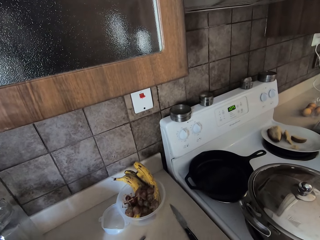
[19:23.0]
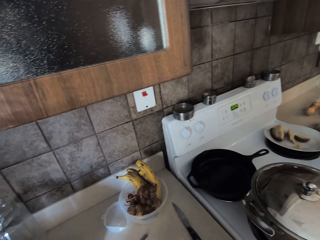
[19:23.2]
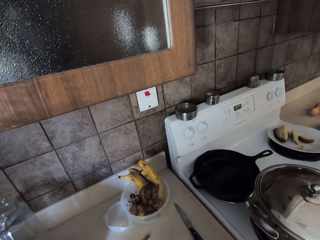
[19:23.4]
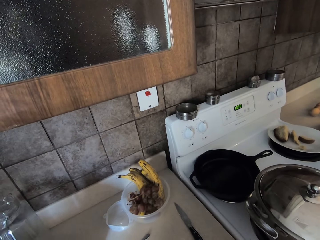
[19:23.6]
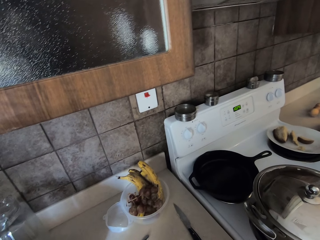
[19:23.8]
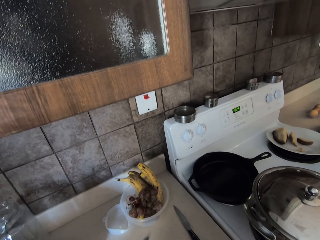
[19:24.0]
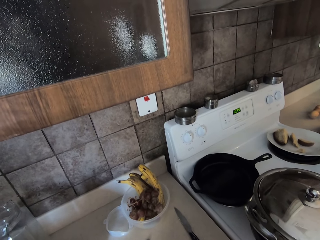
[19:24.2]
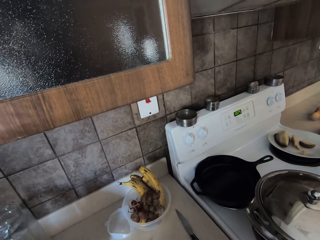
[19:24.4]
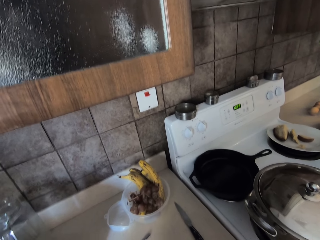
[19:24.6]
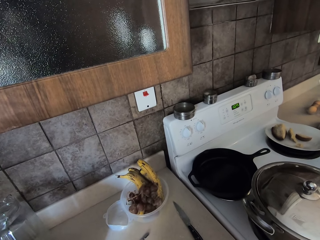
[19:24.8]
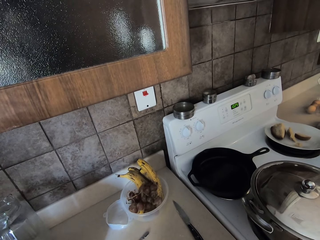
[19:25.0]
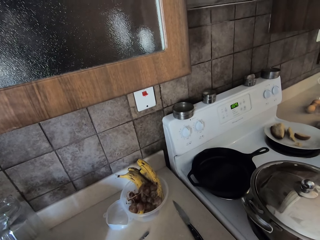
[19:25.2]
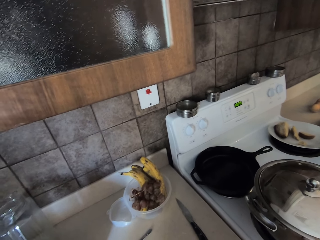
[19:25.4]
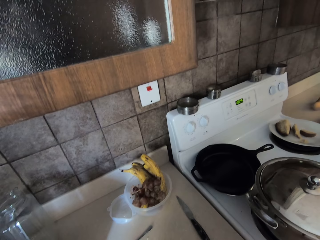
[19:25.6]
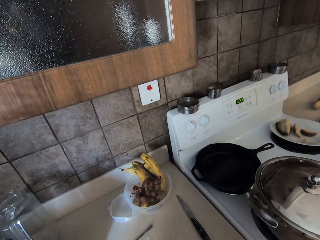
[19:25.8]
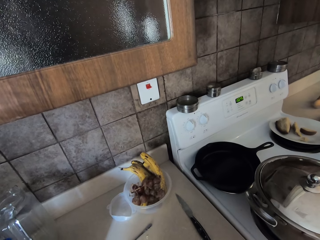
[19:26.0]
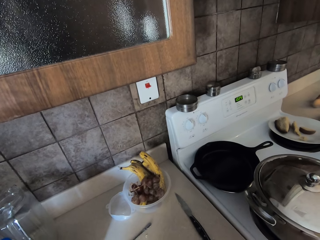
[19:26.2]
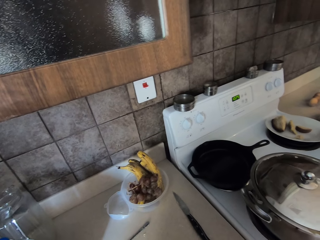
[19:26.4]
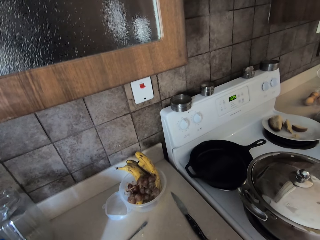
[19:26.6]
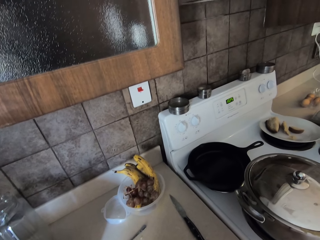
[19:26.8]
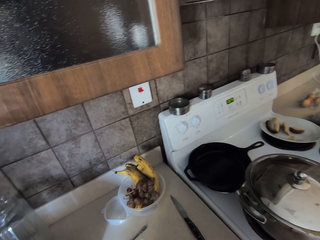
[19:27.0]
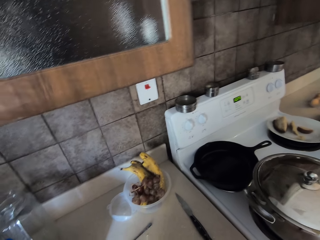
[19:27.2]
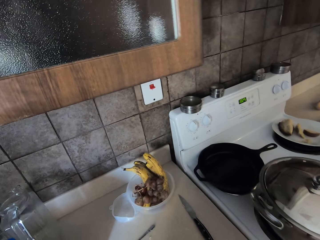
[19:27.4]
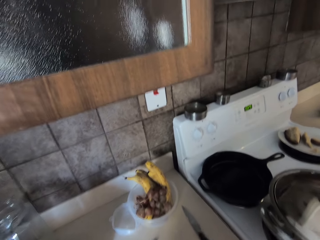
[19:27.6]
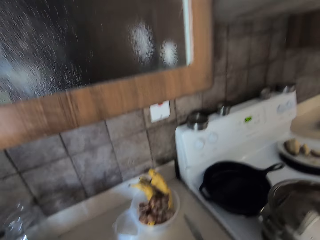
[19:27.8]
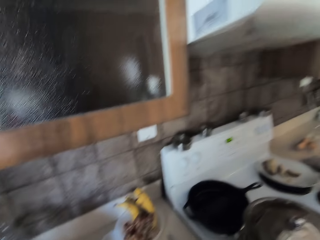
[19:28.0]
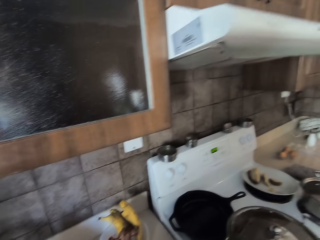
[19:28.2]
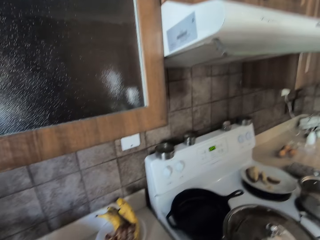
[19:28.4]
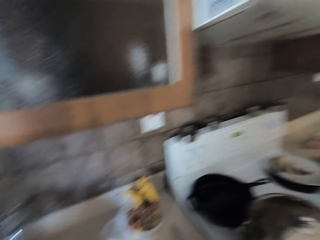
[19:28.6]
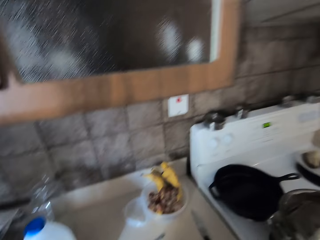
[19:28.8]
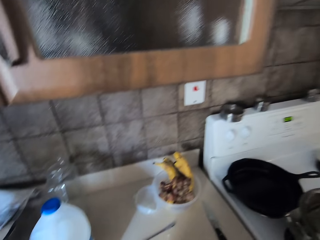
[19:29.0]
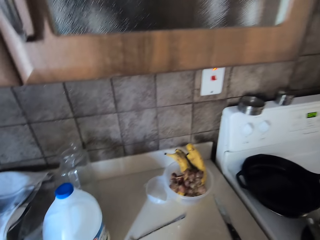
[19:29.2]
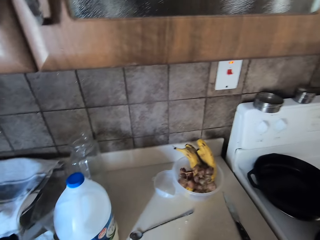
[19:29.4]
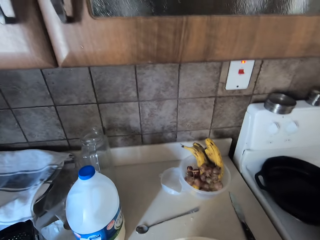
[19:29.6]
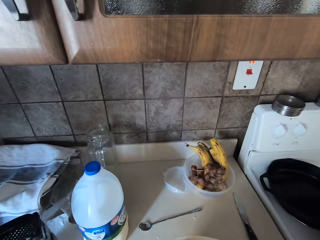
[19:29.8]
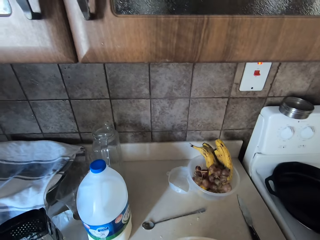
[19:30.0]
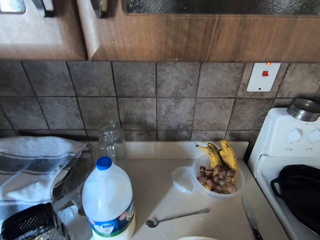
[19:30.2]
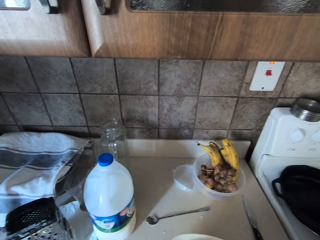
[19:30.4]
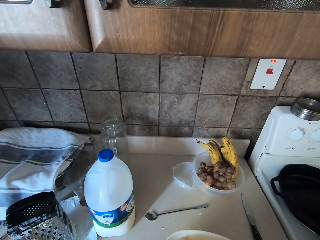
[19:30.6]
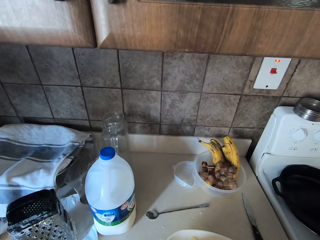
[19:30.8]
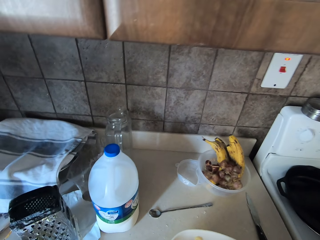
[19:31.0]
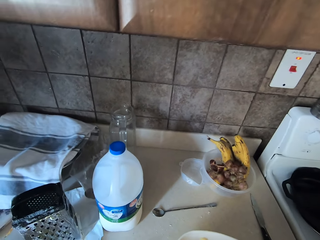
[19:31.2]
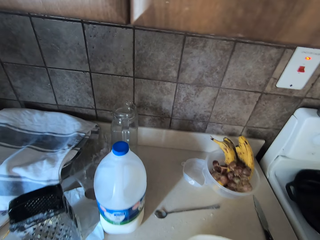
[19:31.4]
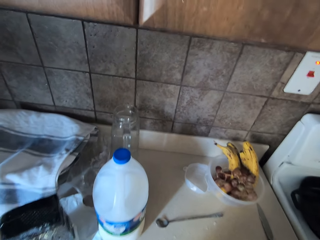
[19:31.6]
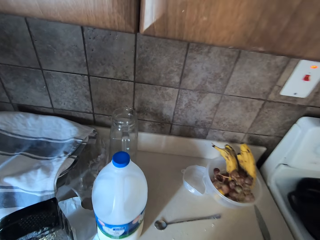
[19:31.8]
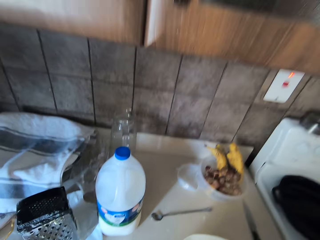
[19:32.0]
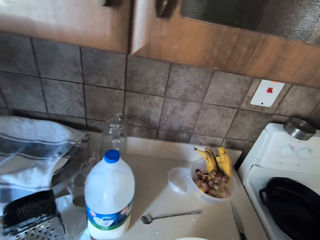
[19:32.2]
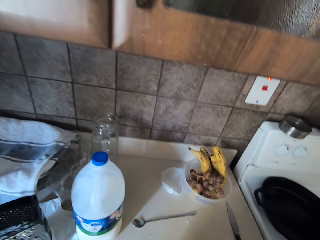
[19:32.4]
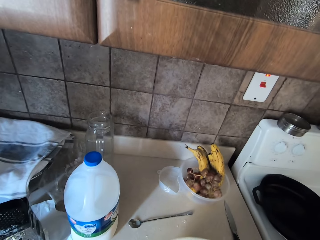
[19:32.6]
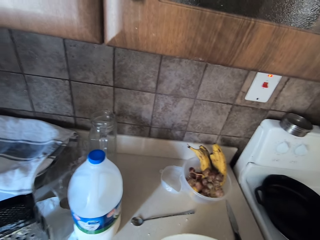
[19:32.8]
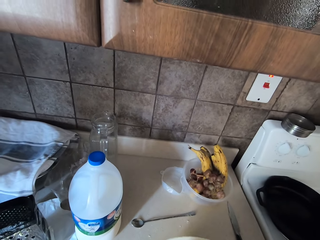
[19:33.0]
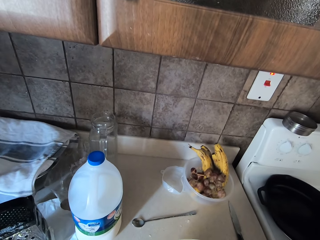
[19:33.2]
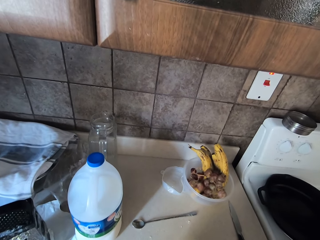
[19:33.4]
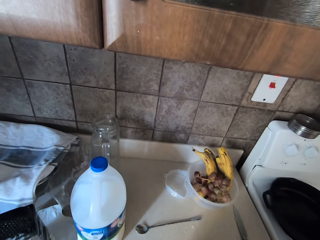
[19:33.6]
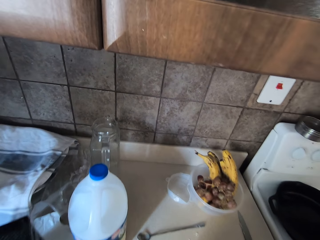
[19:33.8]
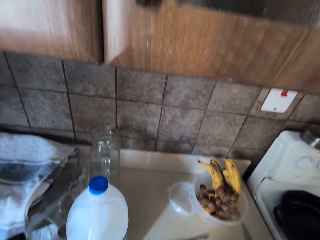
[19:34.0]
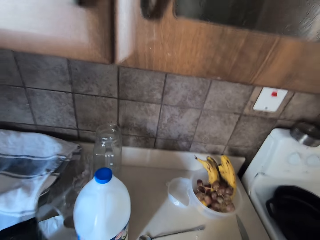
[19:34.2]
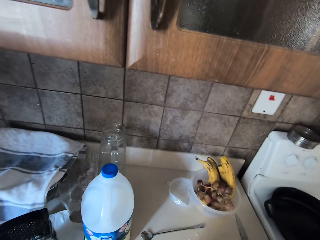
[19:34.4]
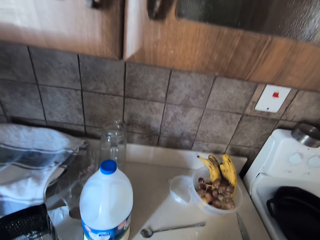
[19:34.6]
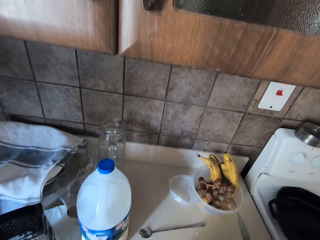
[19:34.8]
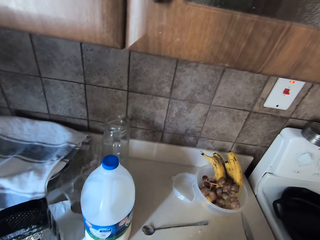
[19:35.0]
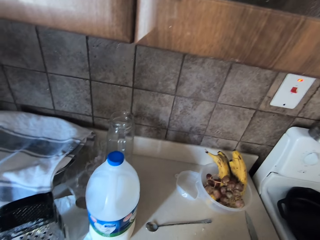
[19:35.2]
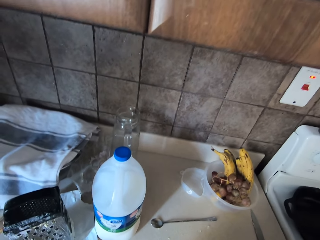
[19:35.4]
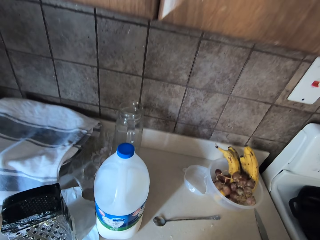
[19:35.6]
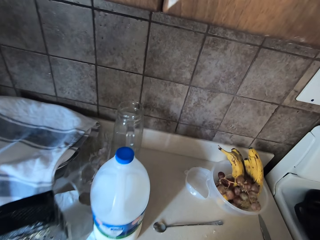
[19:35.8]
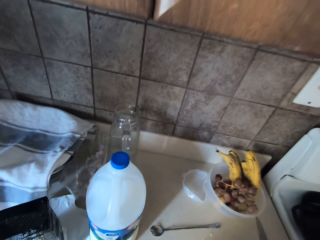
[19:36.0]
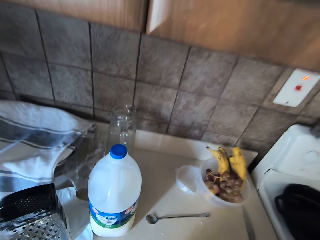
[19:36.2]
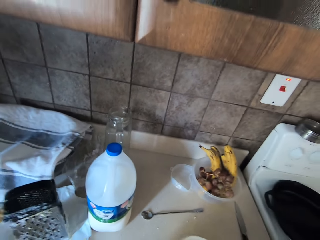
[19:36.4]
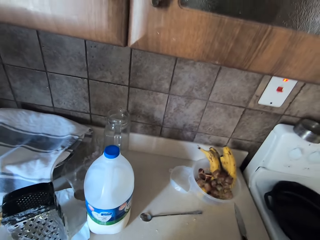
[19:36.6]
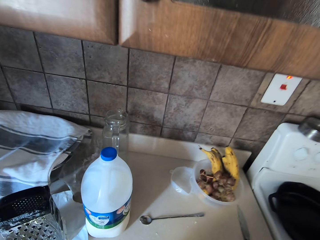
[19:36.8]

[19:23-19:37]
The camera wearer looks at the cooker stove area. They knead the dough.

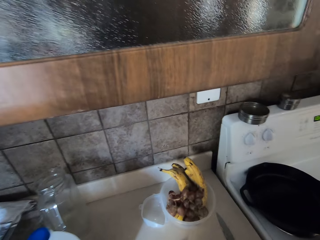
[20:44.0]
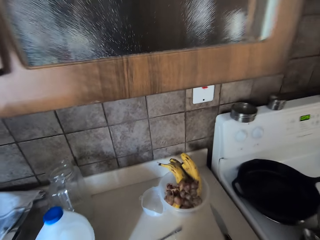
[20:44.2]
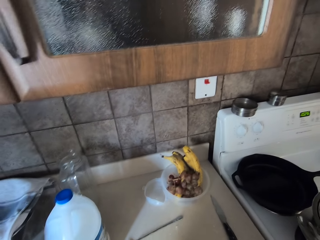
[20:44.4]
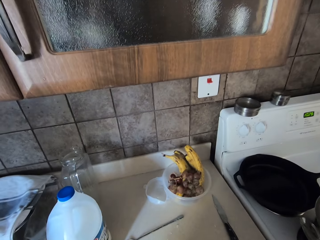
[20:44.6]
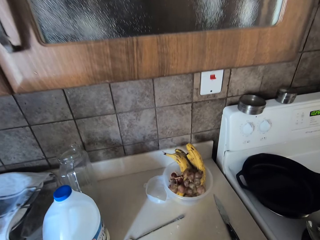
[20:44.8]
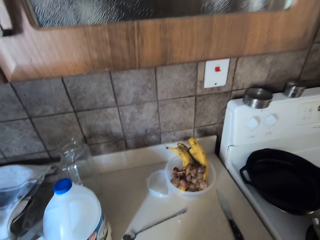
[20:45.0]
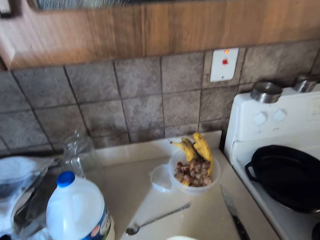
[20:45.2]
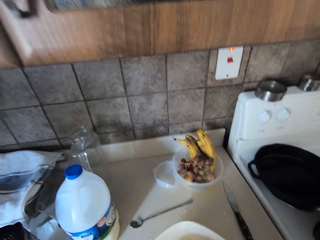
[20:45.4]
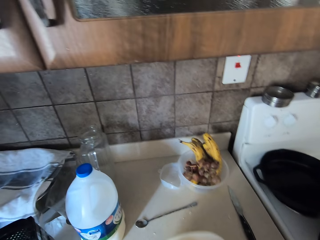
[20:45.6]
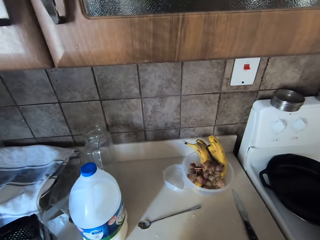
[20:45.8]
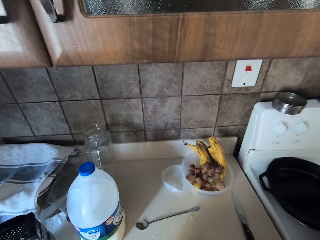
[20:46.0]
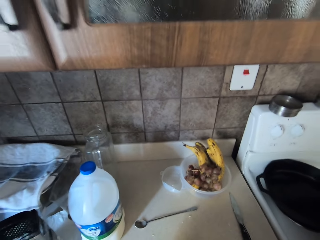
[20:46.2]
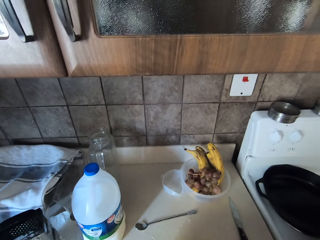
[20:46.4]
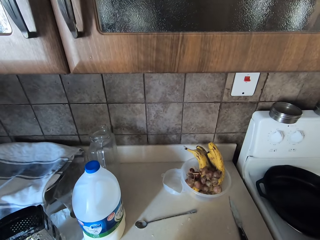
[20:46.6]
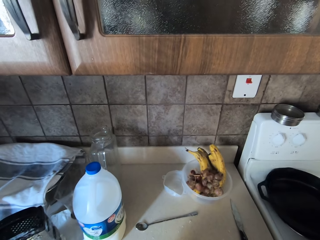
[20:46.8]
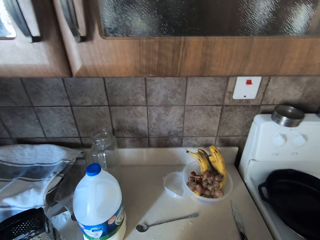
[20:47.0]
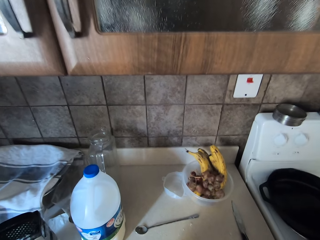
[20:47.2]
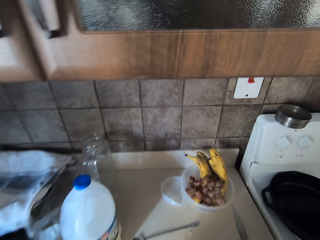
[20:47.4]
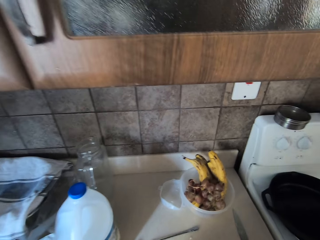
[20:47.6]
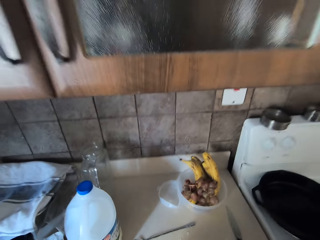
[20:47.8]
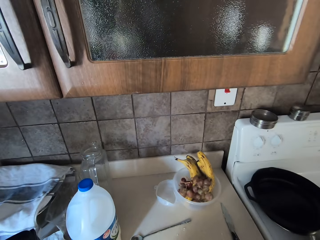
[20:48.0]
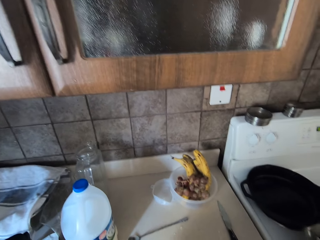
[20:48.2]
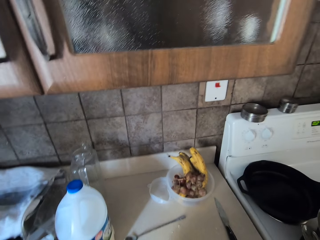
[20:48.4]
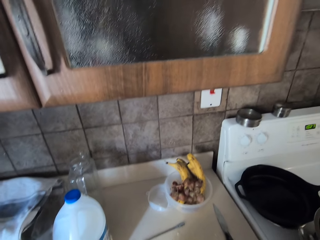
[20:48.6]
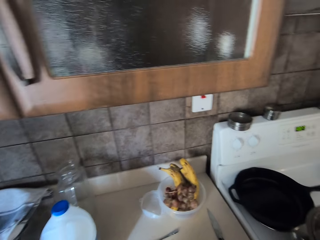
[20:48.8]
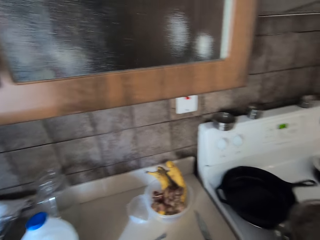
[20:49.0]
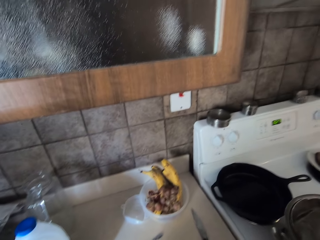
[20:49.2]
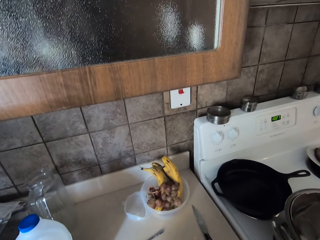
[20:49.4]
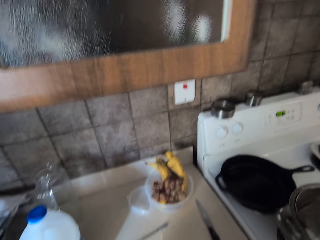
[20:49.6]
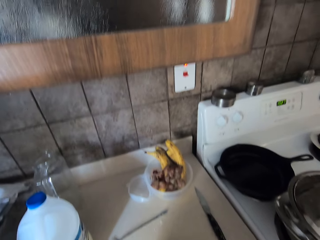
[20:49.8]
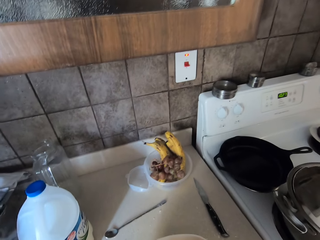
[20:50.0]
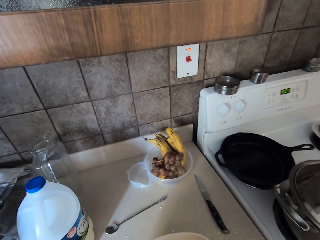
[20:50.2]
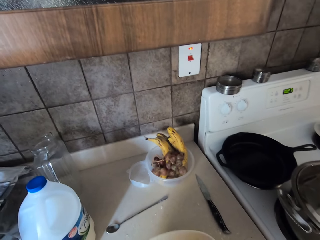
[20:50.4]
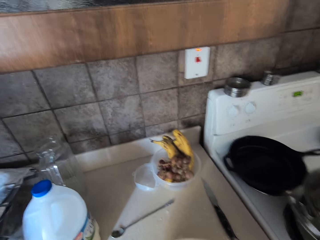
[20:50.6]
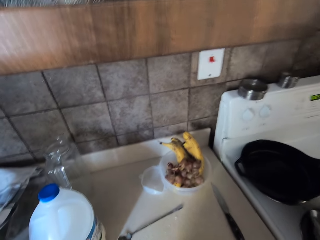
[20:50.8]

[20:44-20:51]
The camera wearer lifts a dish.
